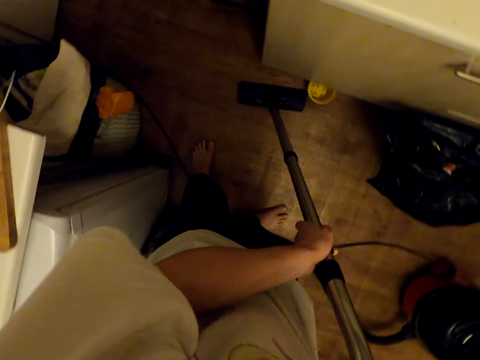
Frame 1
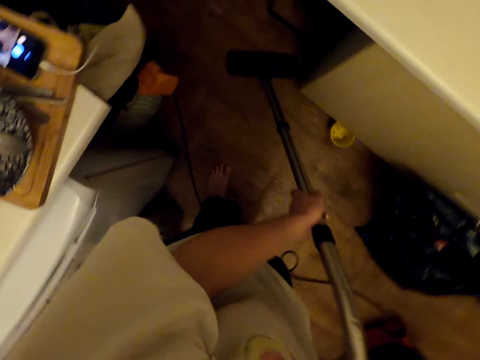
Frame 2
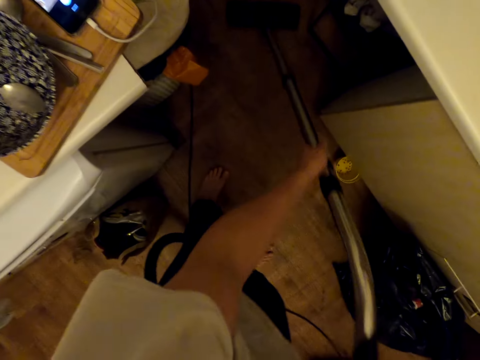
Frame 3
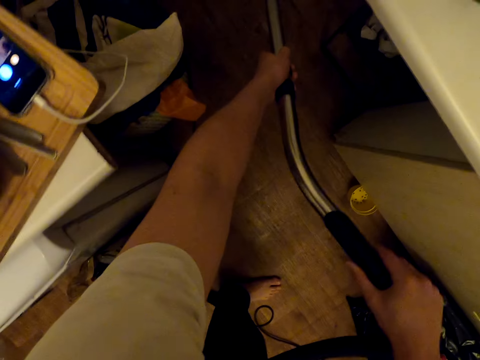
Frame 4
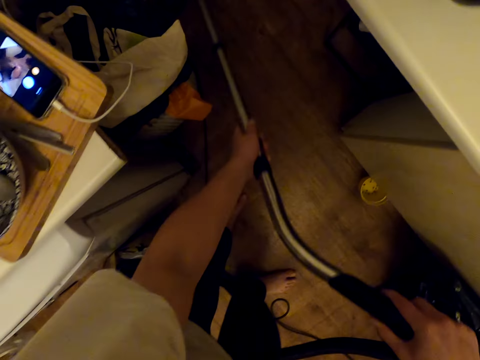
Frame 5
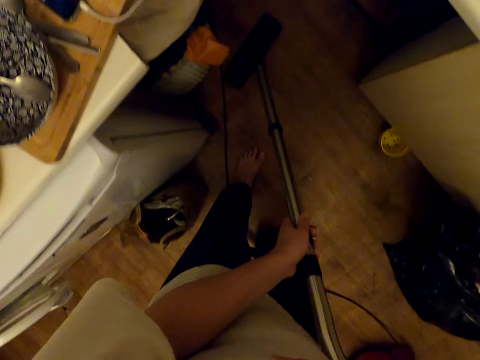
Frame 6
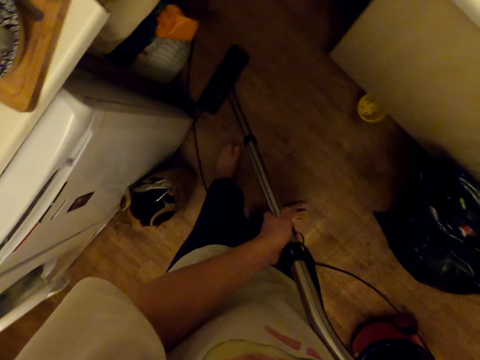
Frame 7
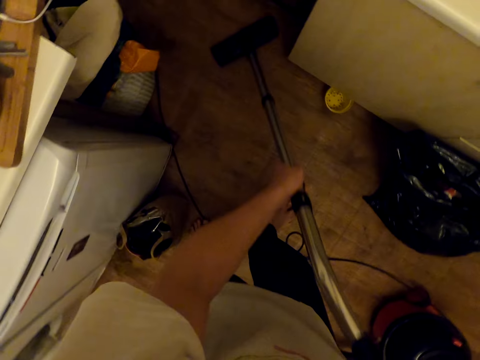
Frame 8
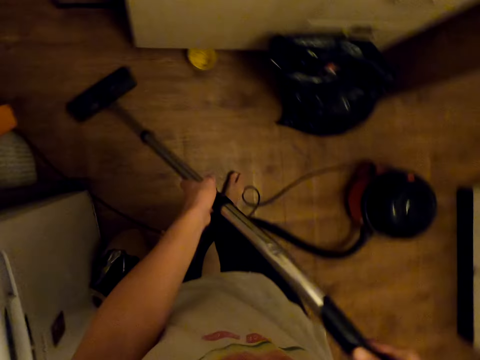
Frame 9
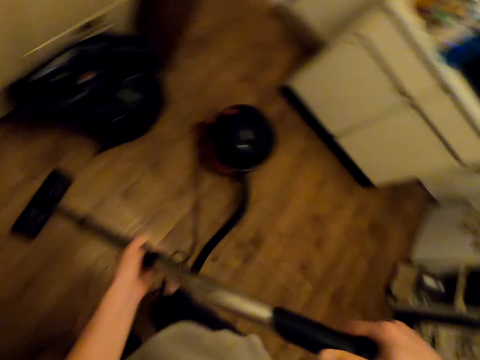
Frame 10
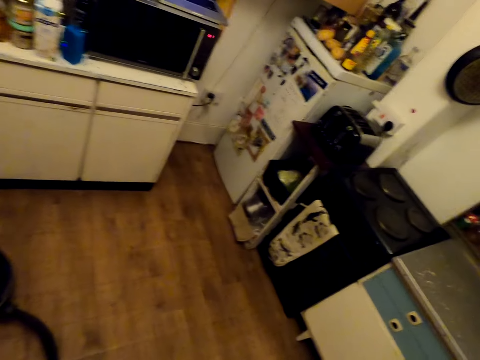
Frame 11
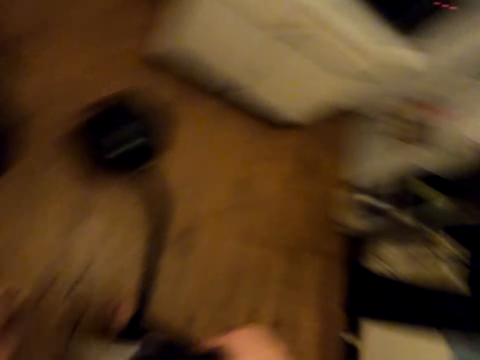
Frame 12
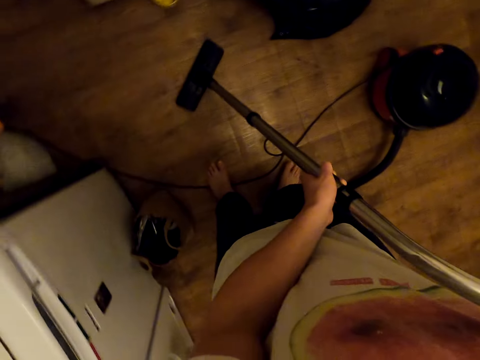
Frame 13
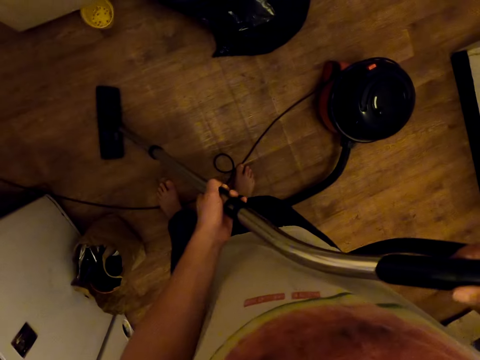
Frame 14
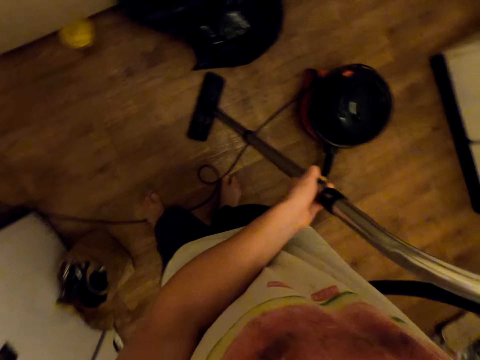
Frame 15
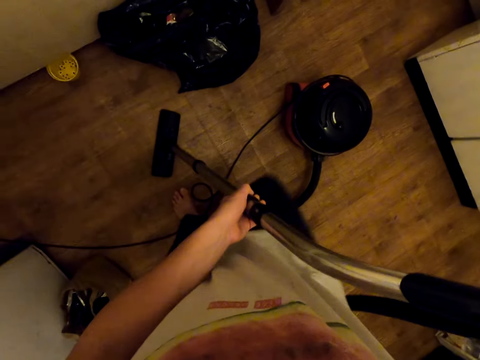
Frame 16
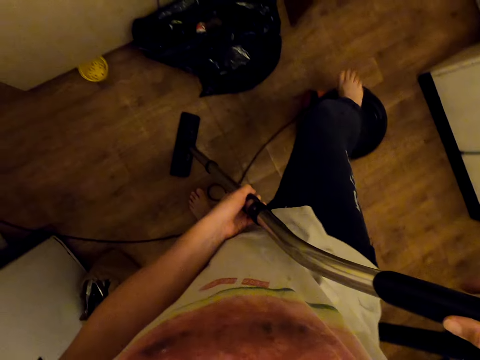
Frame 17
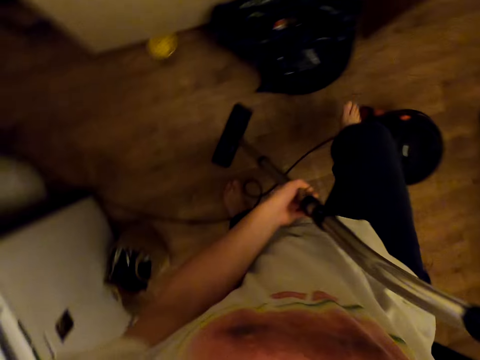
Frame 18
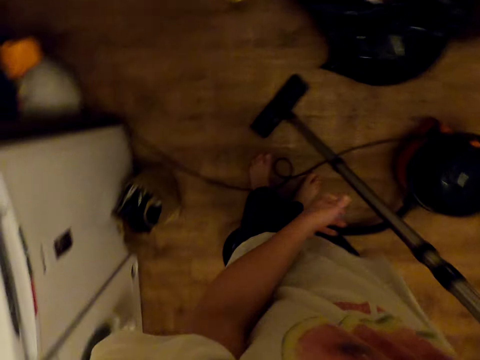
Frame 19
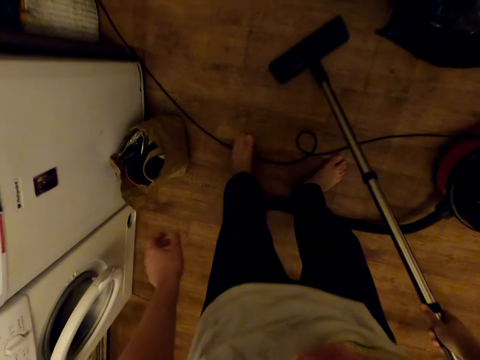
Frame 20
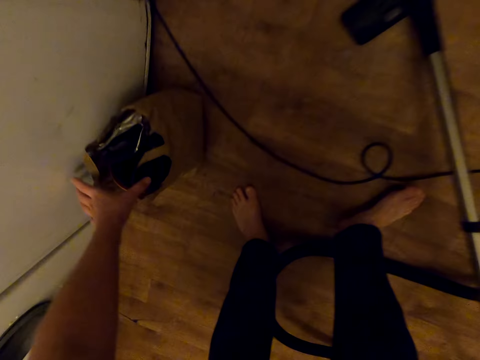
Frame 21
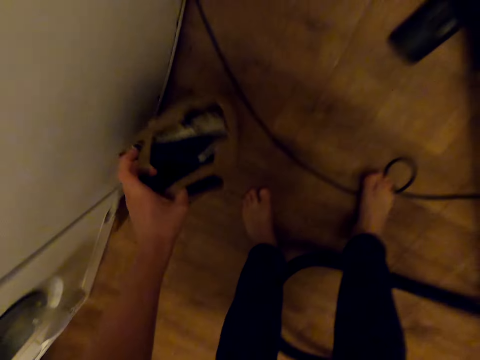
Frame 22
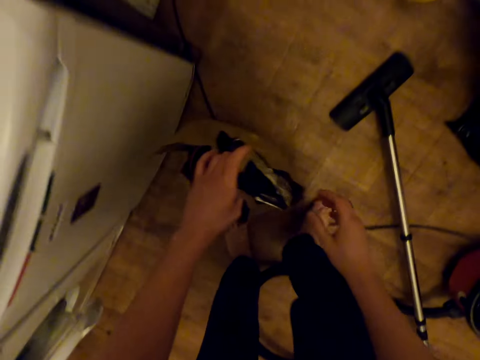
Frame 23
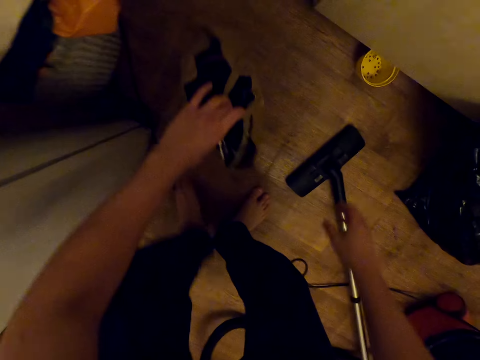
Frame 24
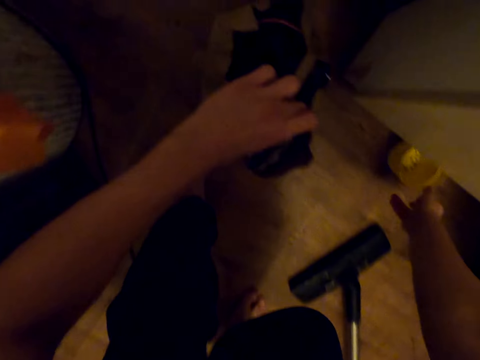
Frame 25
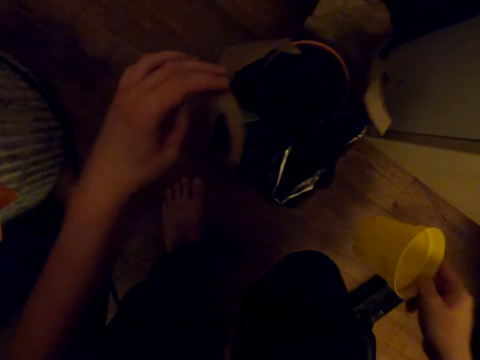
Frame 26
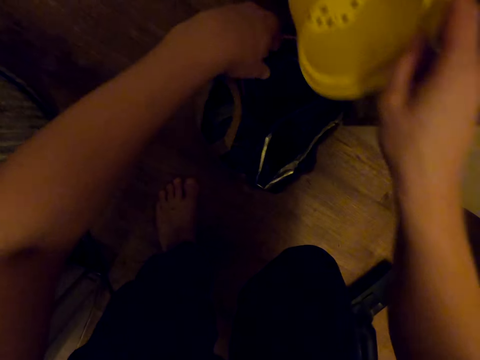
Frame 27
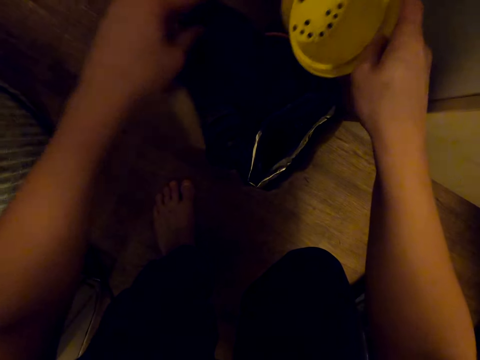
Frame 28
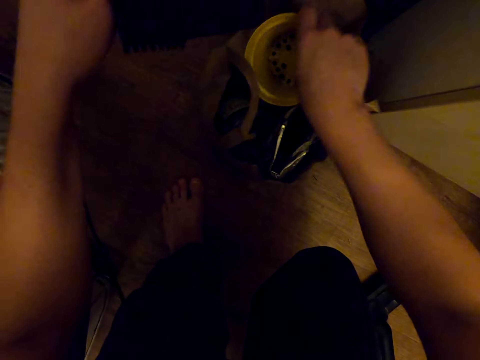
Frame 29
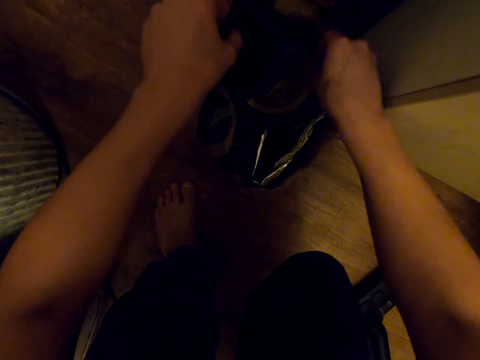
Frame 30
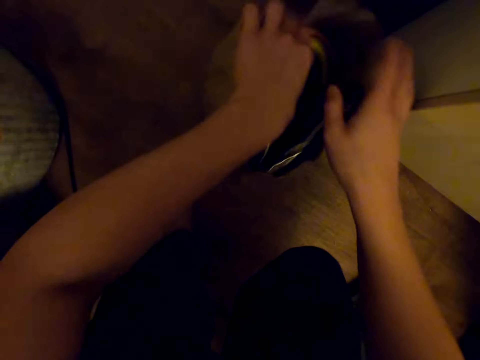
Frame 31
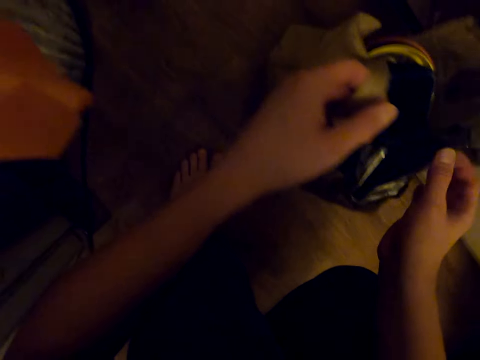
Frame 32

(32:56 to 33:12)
The camera wearer looks around. He cleans the floor. He steps on the vacuum cylinder. He switches off the vacuum cleaner tank with his foot. He picks up a shopping bag. He carries the bag from the floor. He picks up a plastic can from the ground. He places the plastic can in the bag. He drops something.

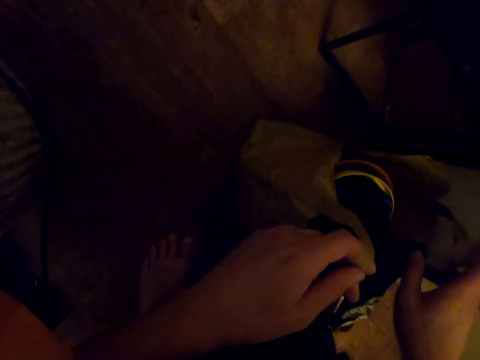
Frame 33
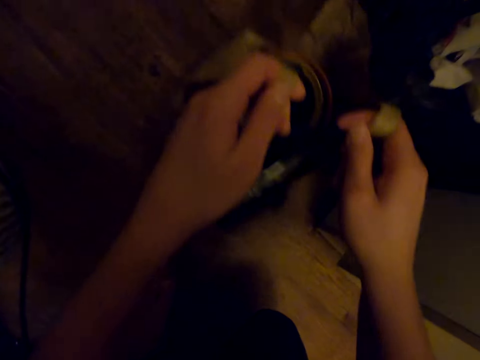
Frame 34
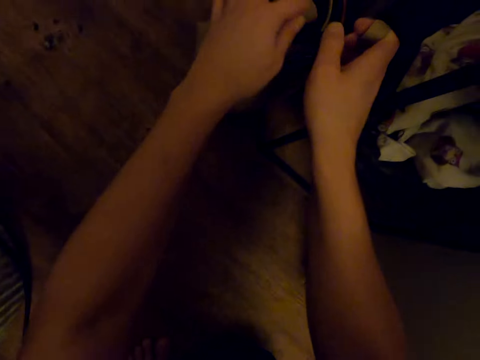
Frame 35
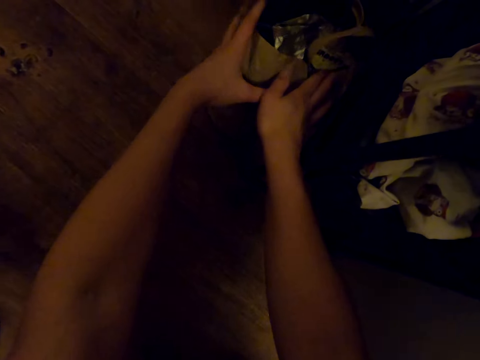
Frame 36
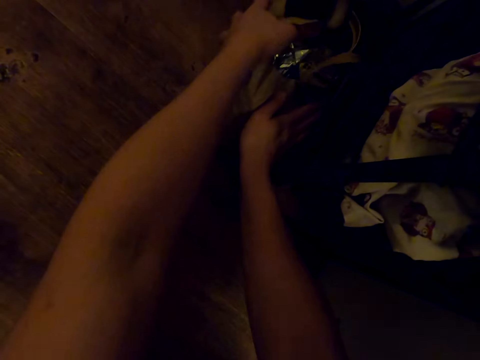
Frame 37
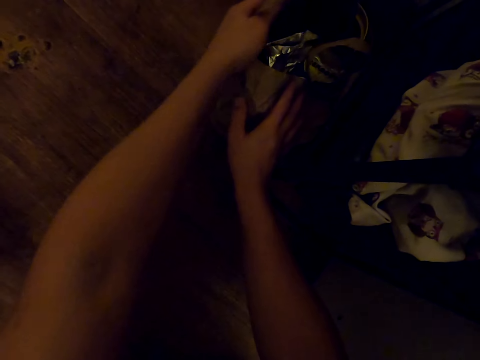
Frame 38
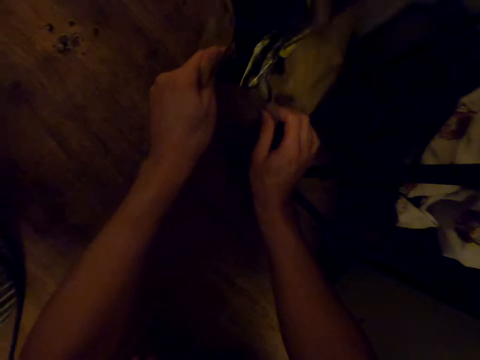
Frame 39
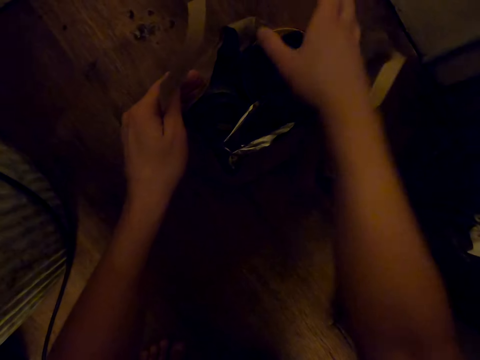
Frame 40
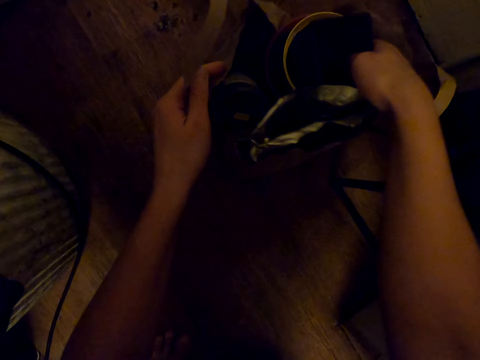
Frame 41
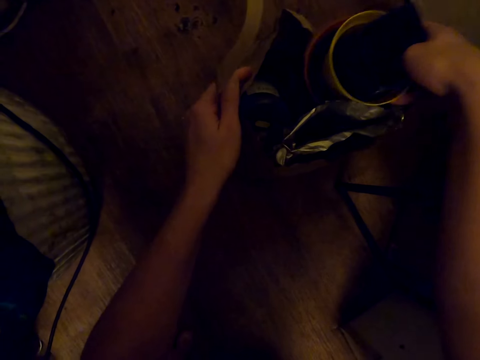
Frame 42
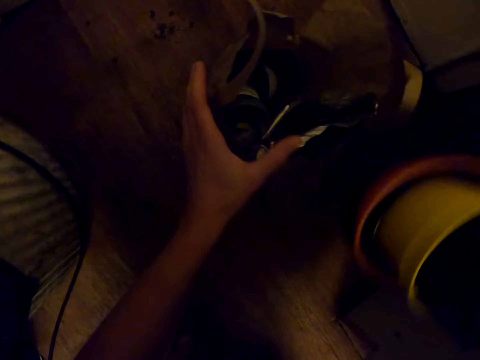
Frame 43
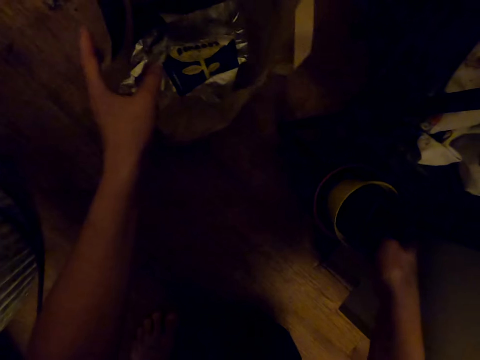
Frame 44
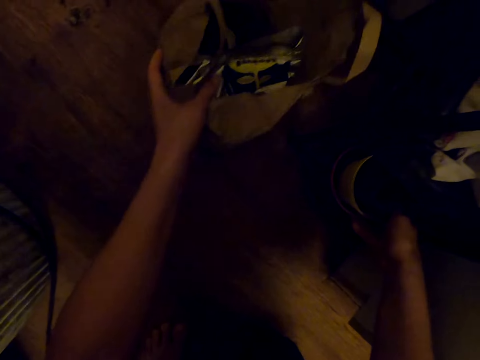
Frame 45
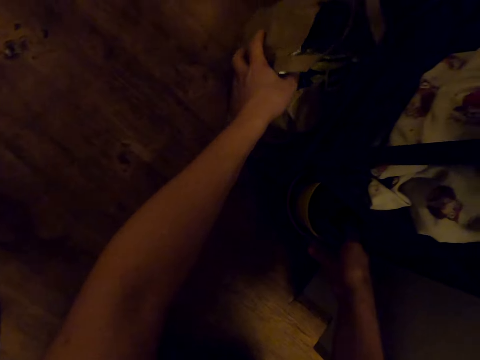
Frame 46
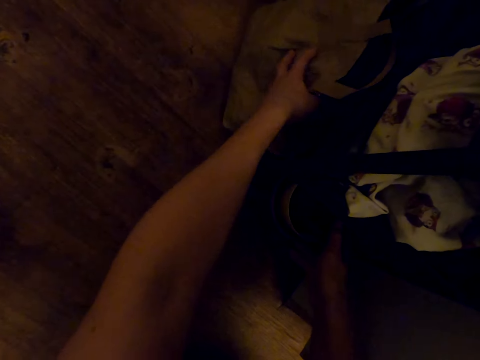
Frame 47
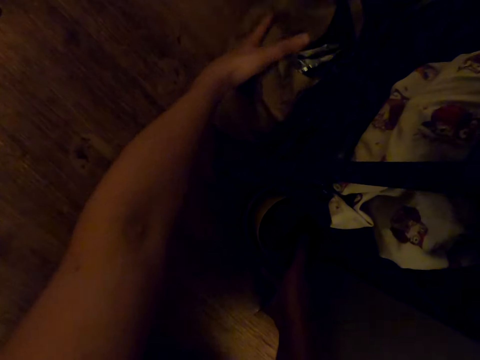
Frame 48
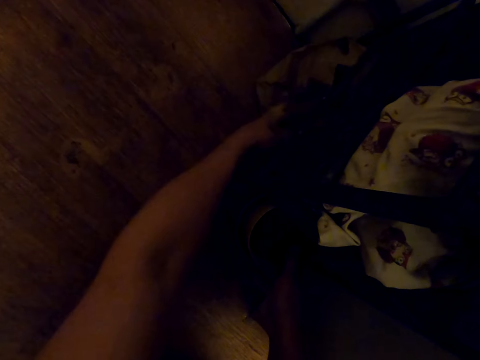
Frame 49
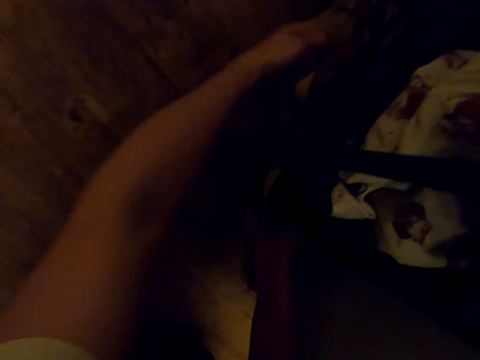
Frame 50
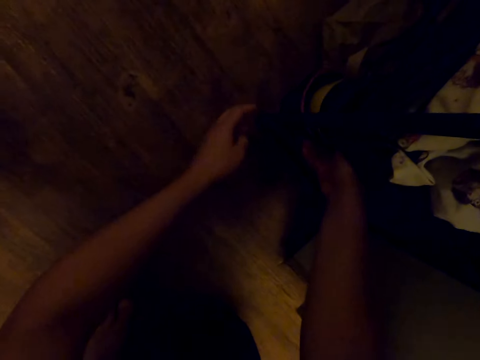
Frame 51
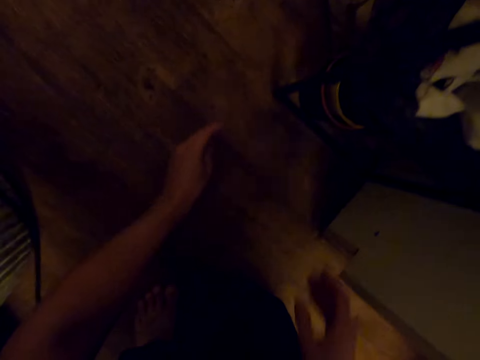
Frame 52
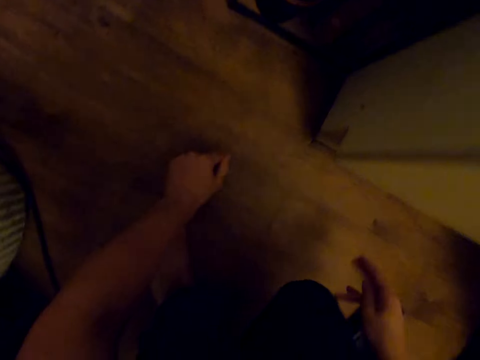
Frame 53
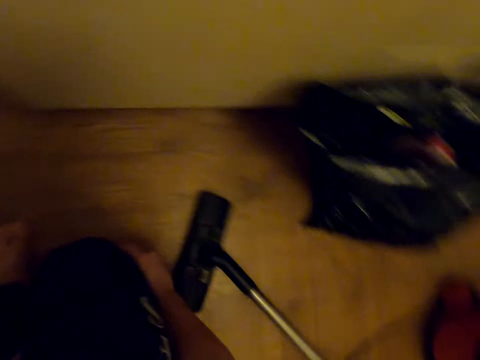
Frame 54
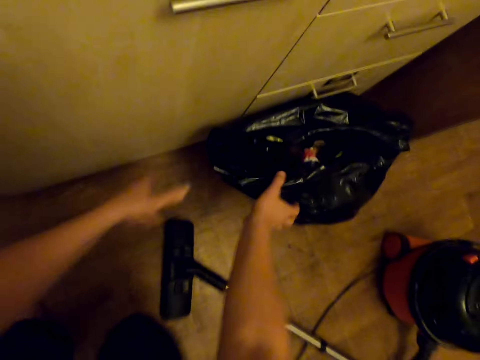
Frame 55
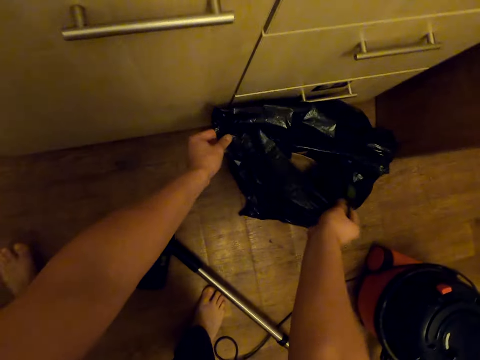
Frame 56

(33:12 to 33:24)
The camera wearer drops the shopping bag. They carry the bag. They put the bag aside on the floor. They take out the plastic can from the bag. They move the shopping bag. They place the plastic can on the floor. They pick up the bag.
